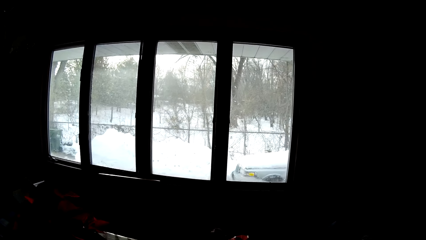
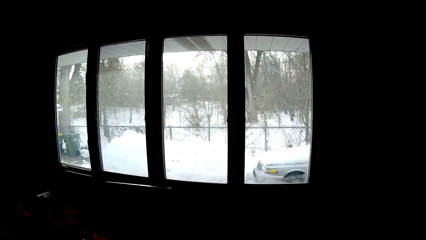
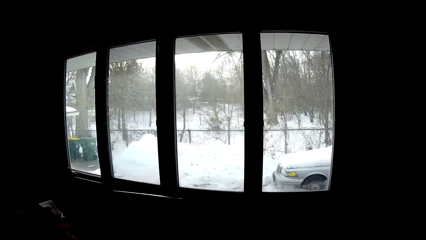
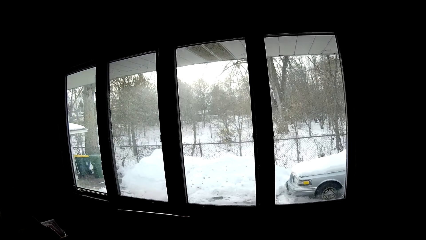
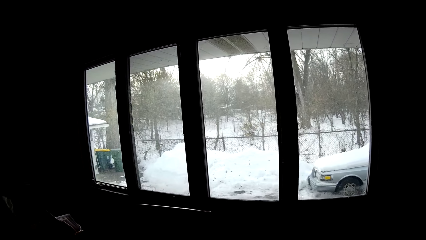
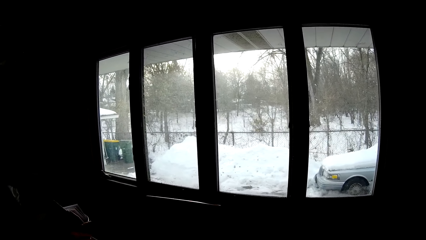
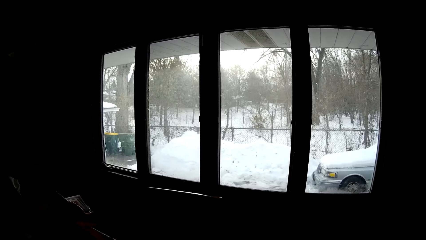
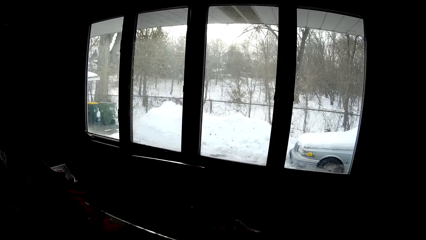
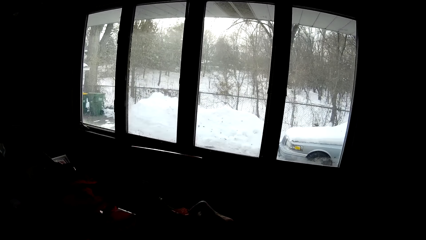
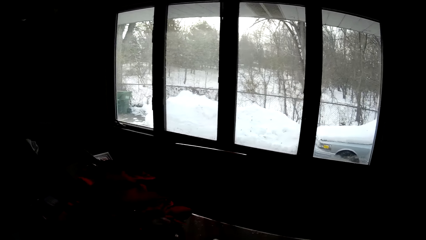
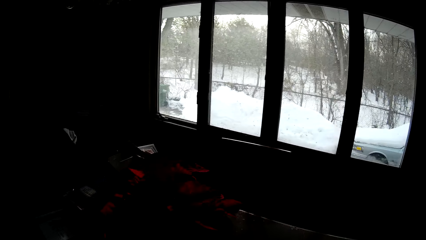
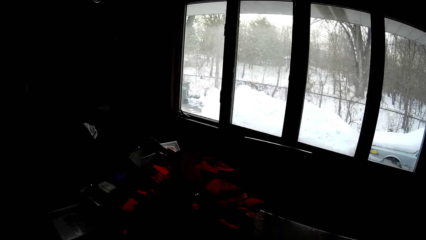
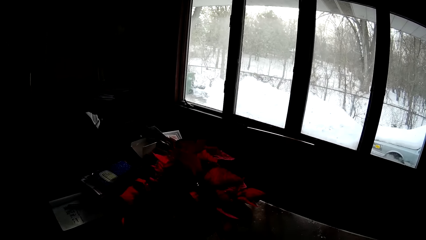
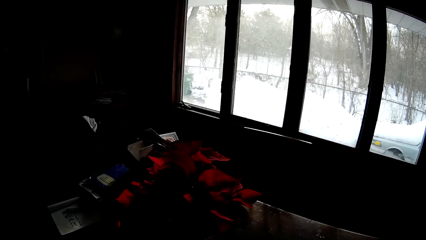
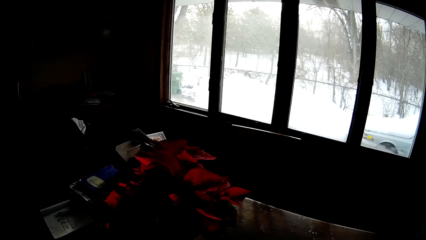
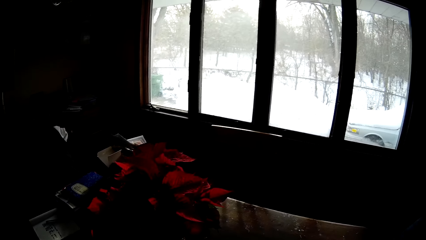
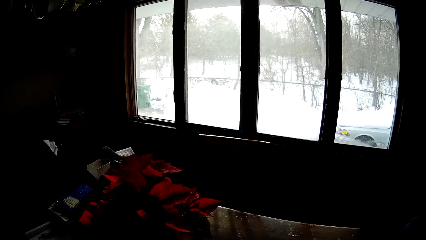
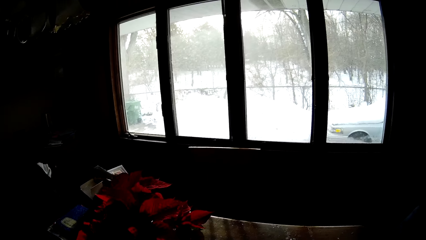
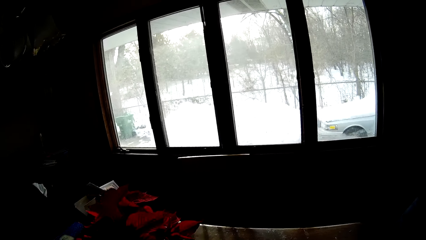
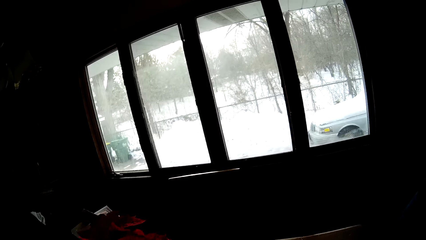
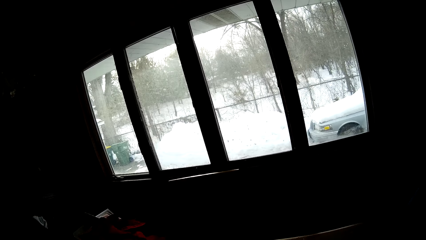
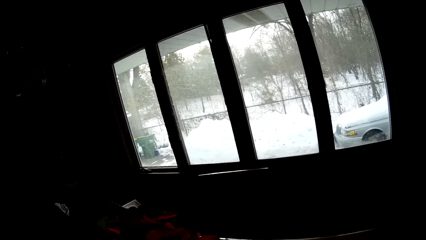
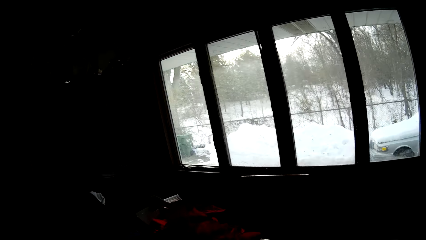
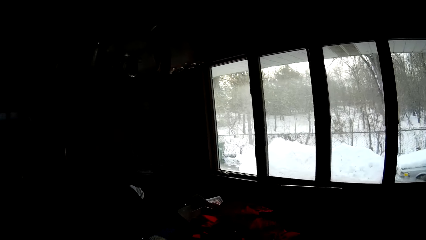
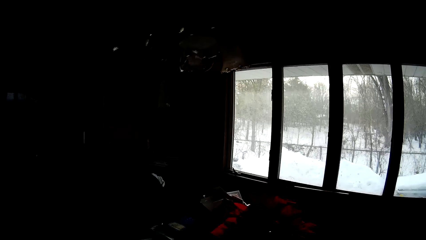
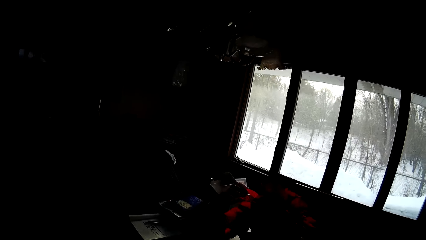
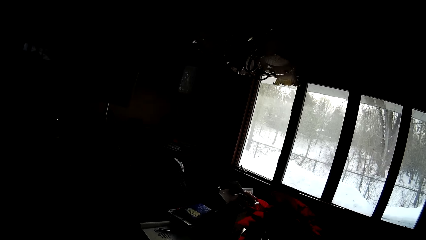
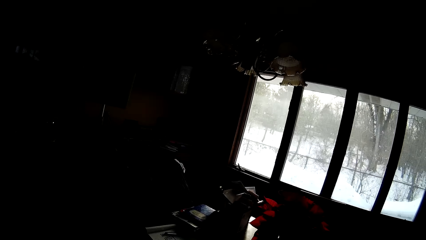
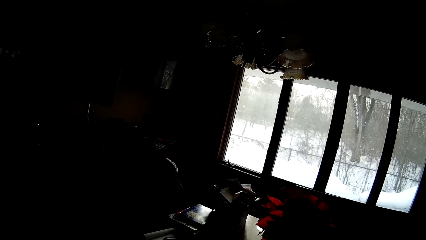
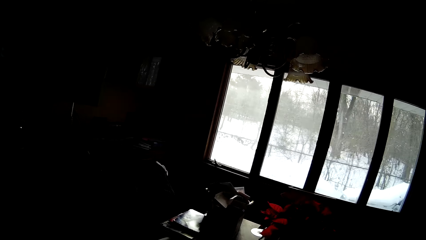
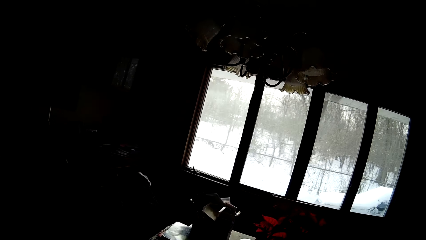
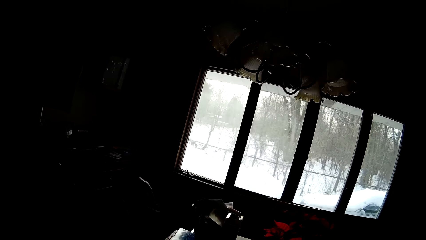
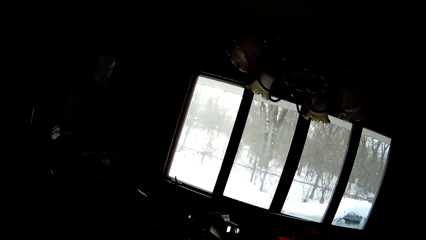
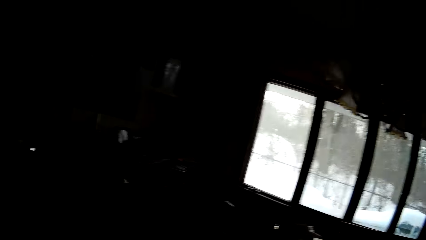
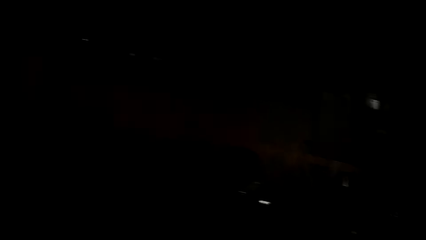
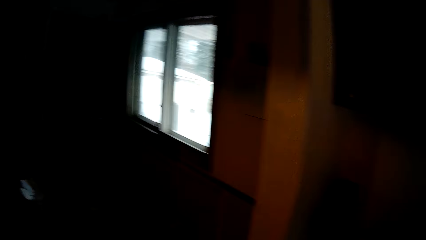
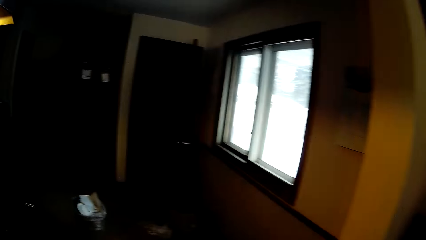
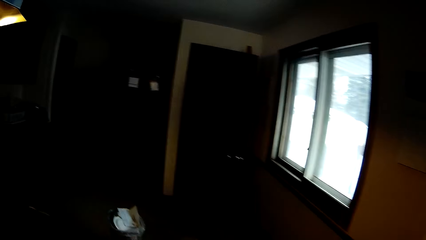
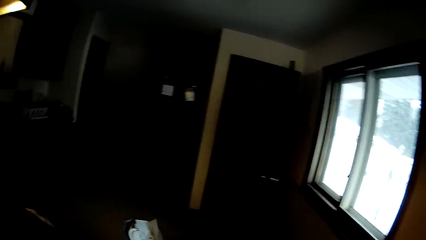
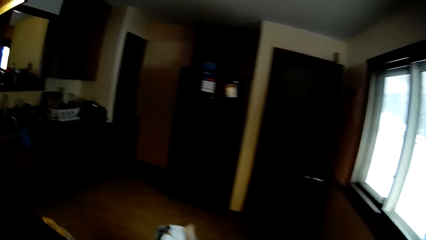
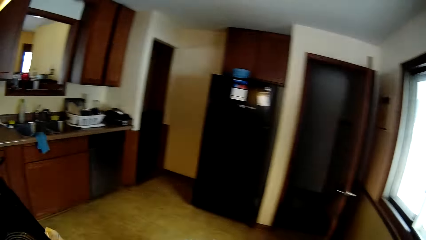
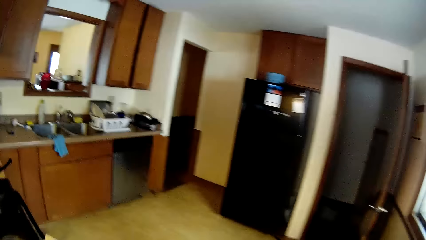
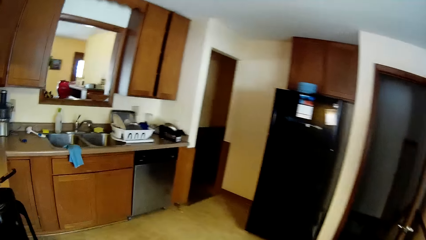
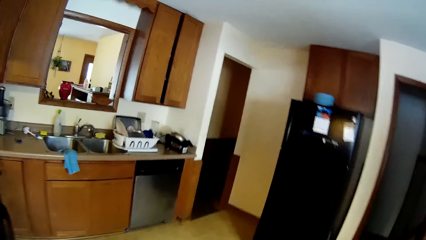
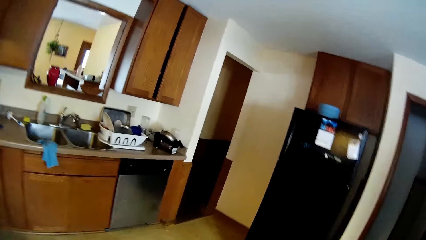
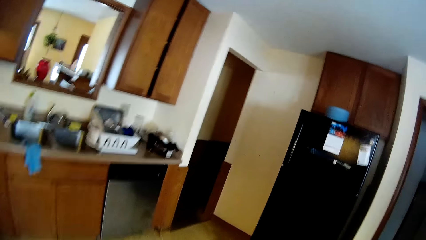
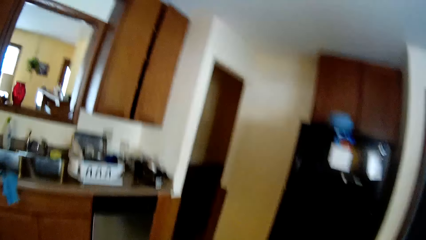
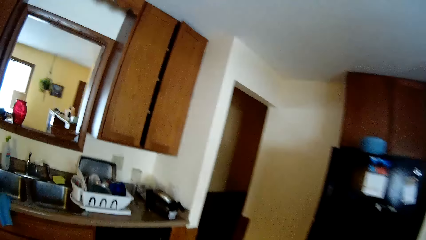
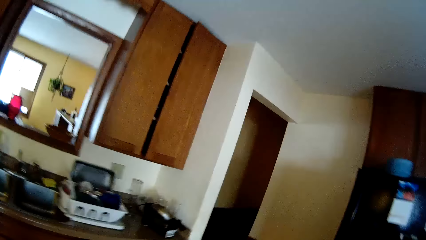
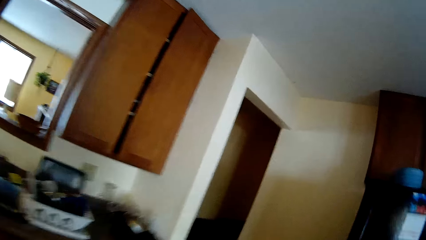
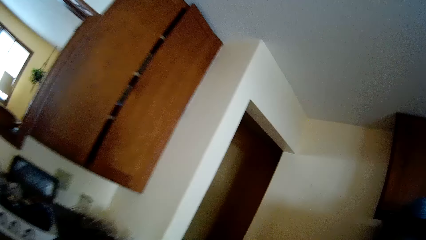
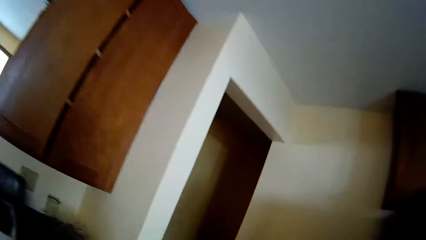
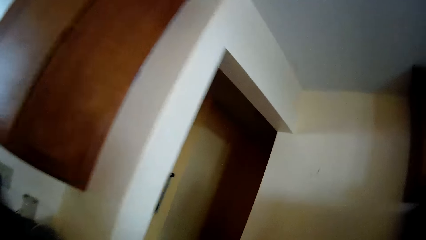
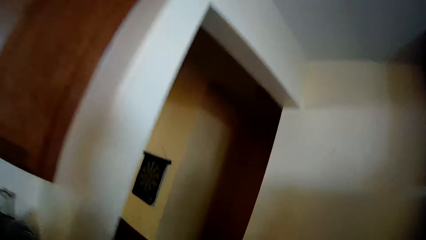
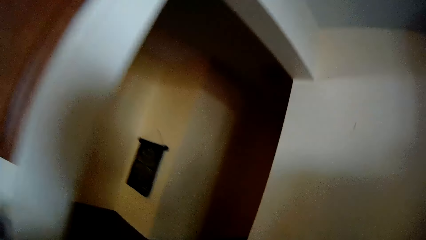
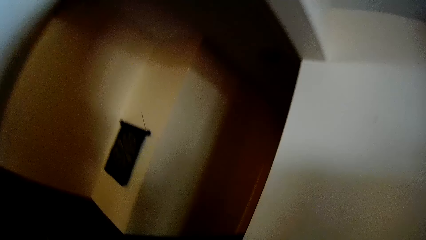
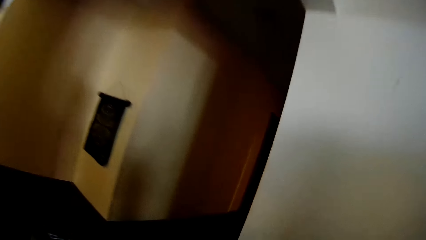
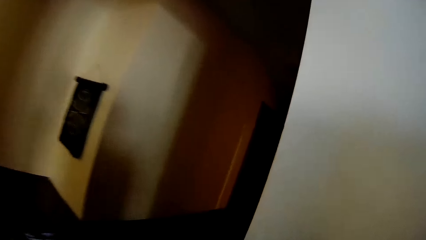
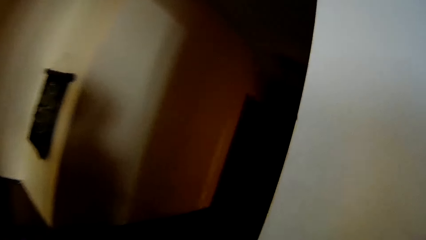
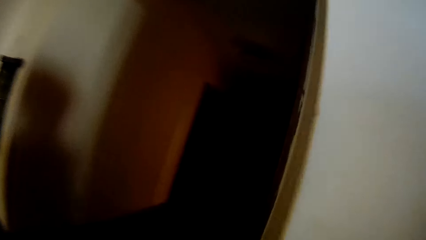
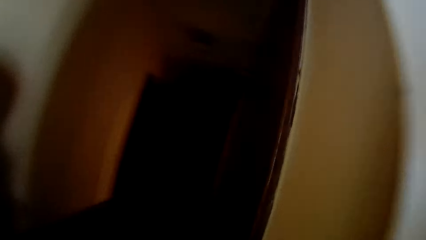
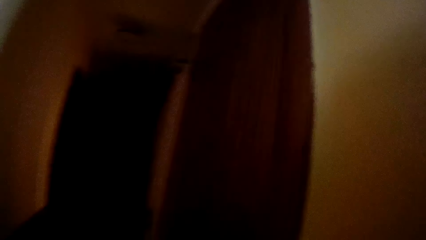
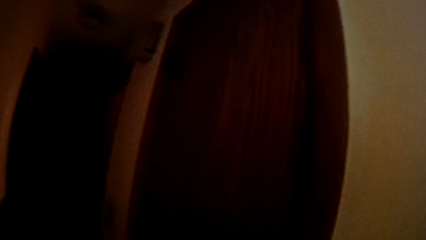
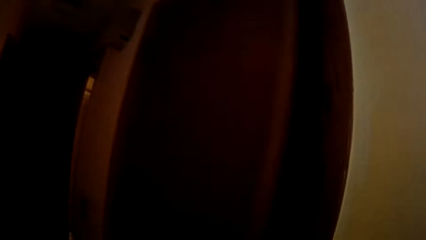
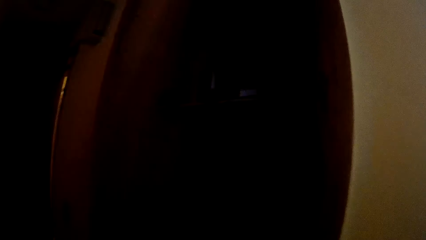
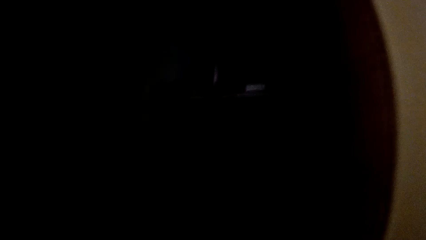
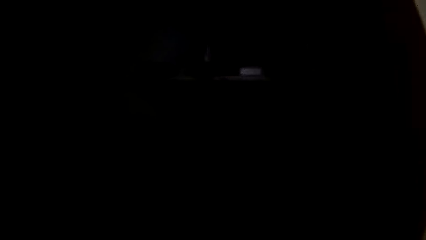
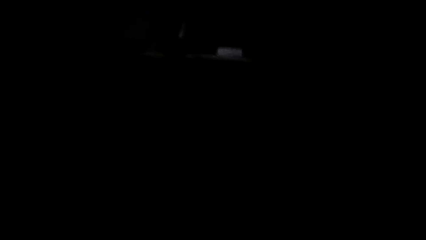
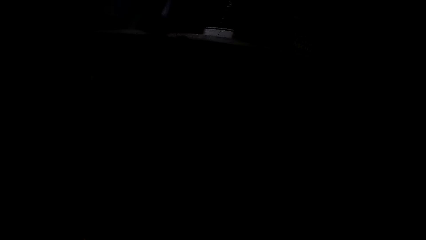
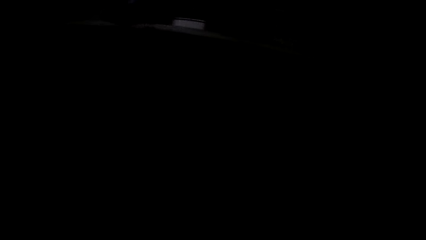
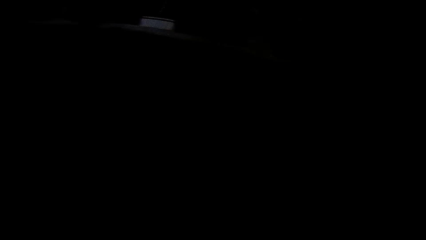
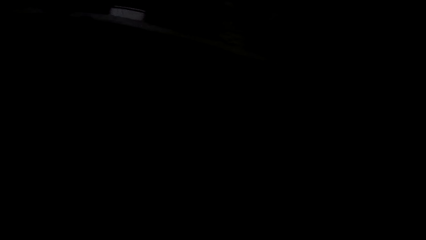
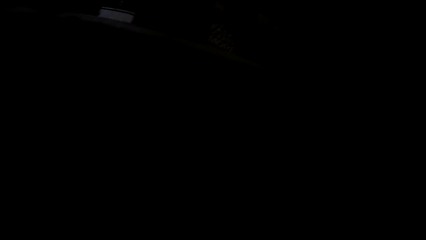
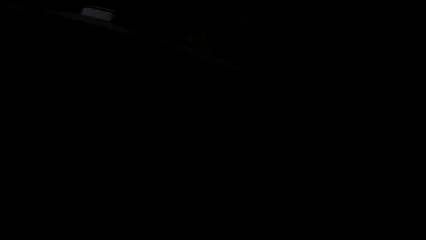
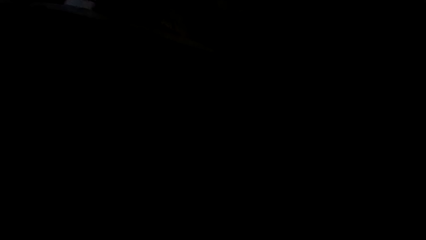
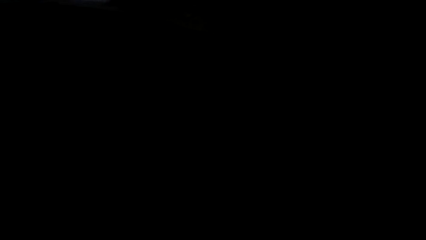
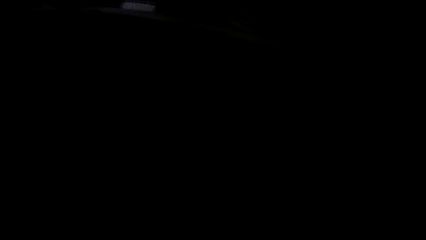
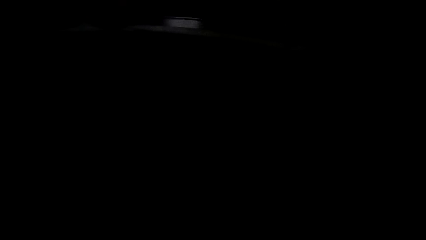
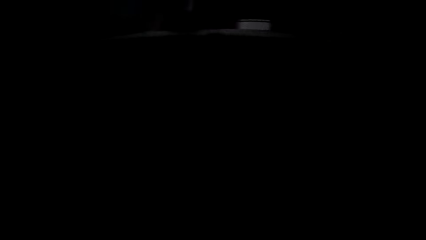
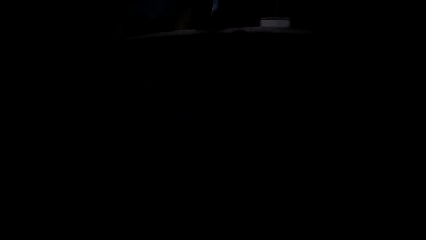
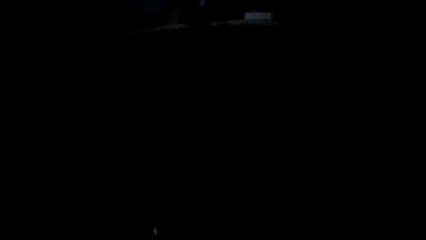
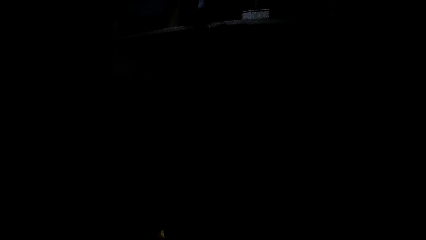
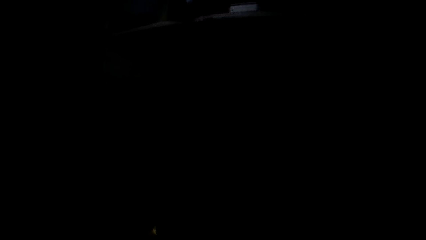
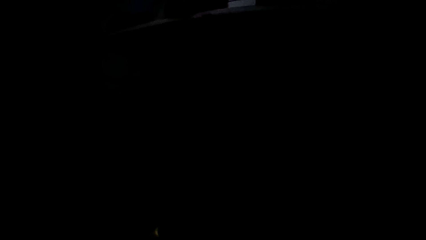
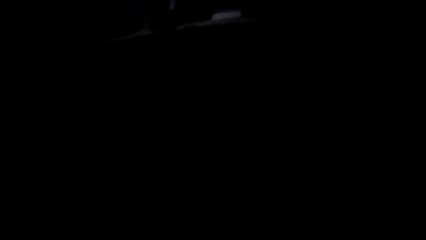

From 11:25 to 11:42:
The camera wearer looks around the window. He picks a pack of cereal from the dining table with his right hand. He raises the hand holding something. He moves around the house. He moves around the house again. He walks out of the dining room into the kitchen. He walks out of the kitchen into a lobby. He opens a wardrobe or door with his left hand. He checks inside the door.
